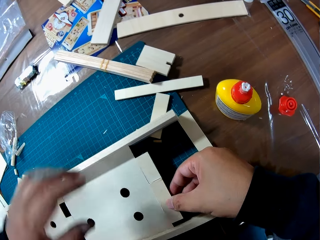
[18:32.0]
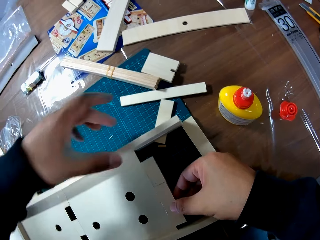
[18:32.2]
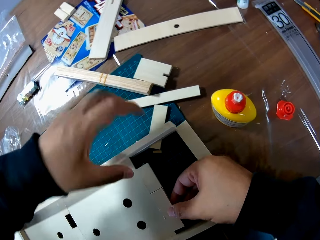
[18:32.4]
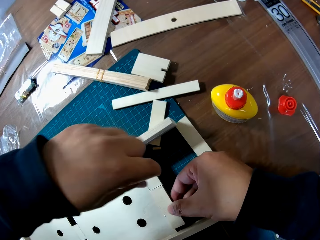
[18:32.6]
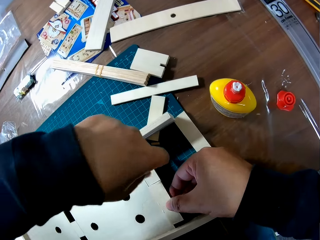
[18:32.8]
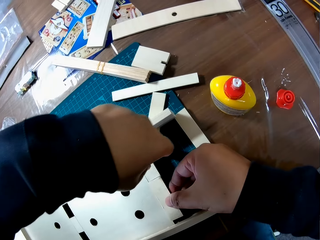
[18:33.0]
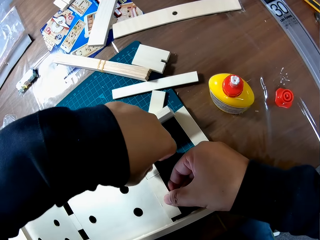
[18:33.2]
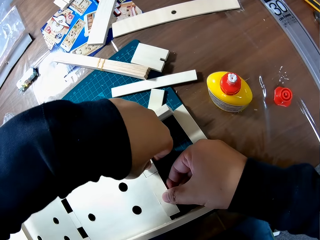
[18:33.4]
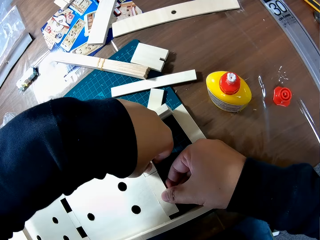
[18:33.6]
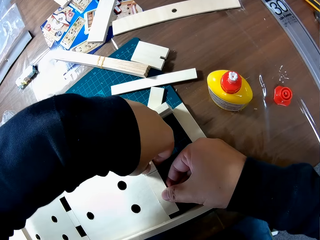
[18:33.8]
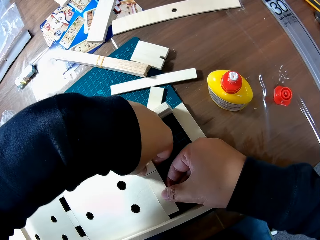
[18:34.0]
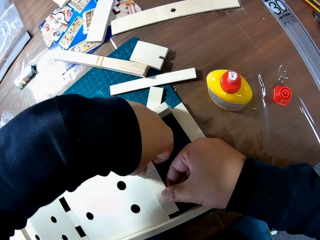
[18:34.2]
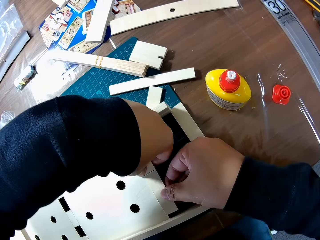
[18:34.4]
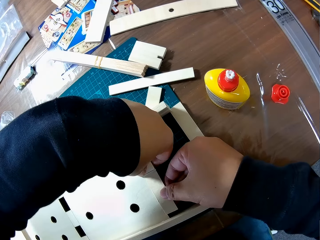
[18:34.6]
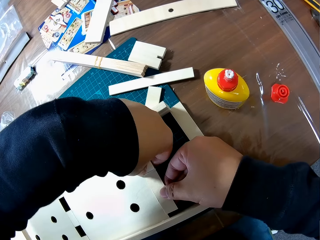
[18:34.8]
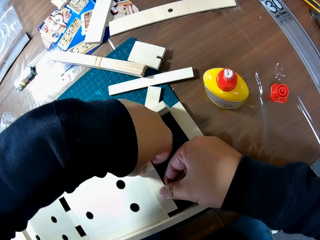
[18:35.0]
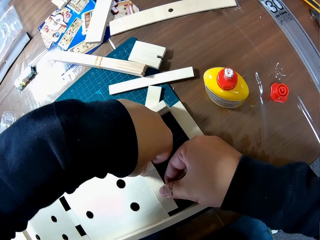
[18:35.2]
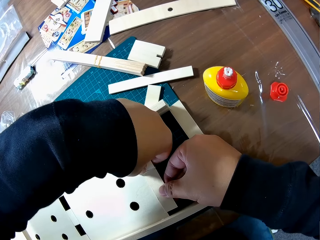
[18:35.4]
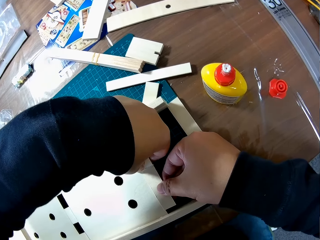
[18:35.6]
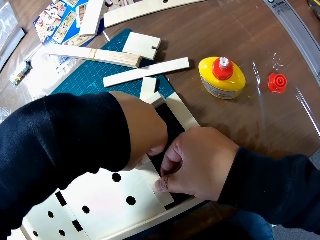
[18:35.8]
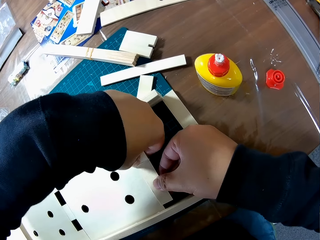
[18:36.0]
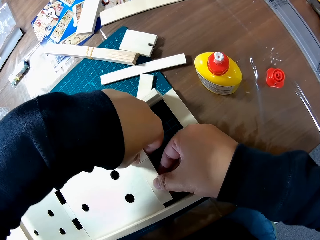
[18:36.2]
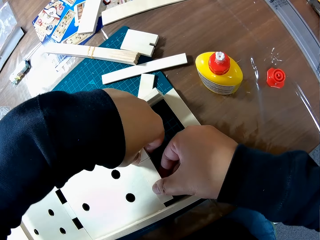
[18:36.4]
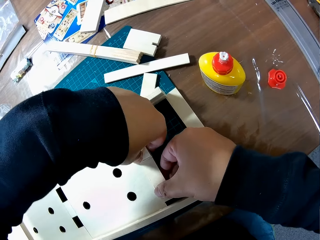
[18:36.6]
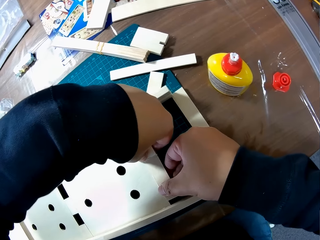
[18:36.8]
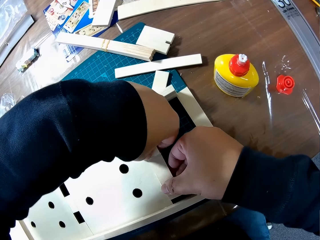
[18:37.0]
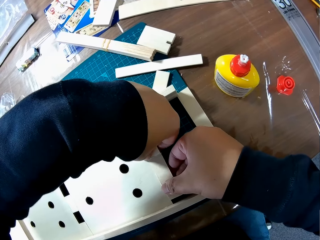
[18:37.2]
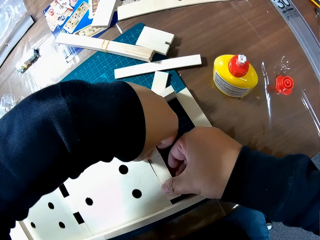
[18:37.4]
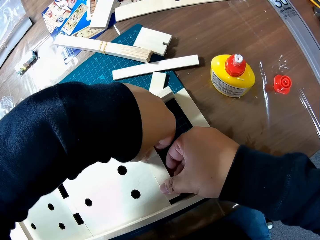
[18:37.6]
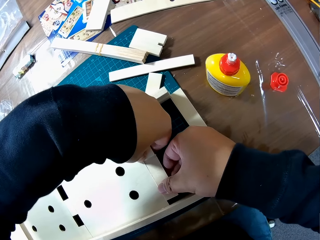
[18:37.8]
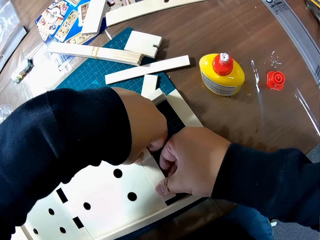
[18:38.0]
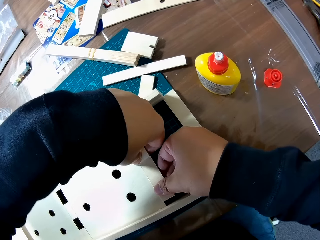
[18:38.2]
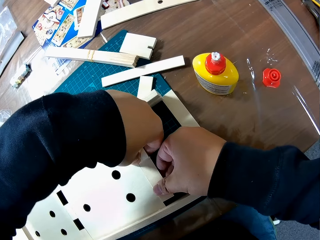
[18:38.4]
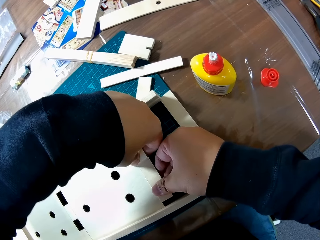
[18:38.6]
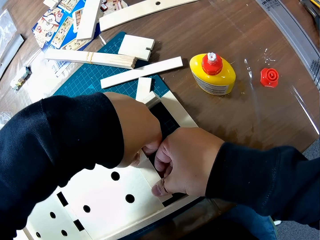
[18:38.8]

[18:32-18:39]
The camera wearer fixes the pieces of wood on the Wooden Mechanical model with both hands.

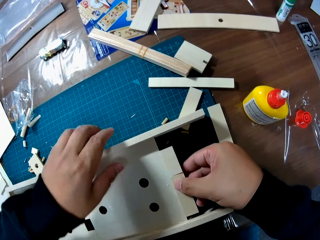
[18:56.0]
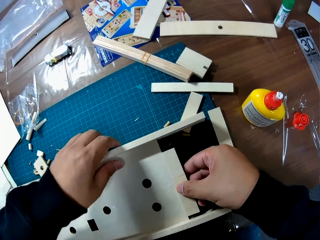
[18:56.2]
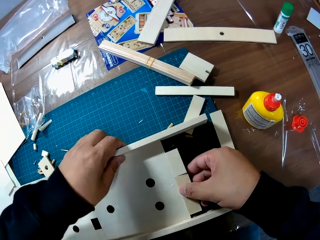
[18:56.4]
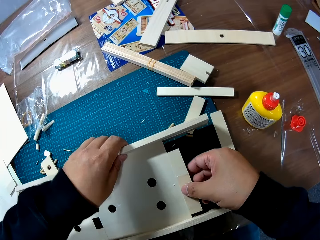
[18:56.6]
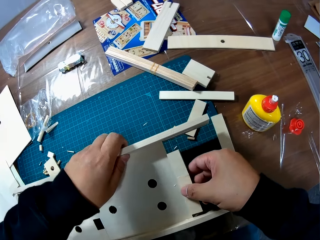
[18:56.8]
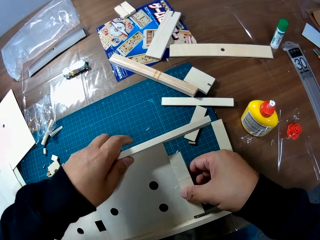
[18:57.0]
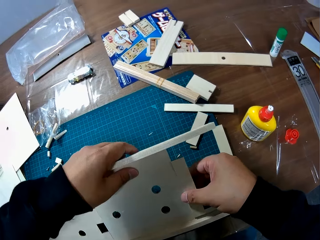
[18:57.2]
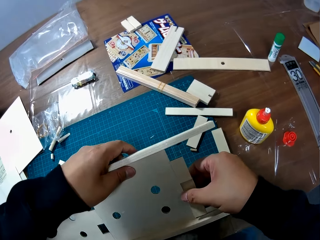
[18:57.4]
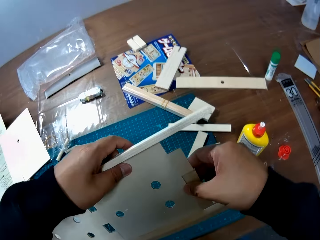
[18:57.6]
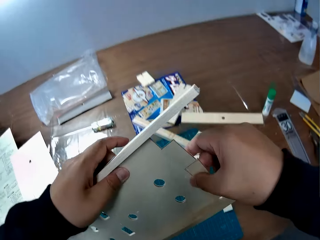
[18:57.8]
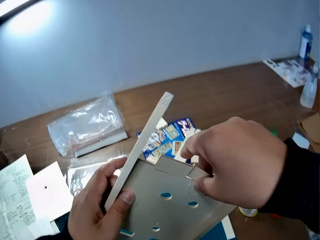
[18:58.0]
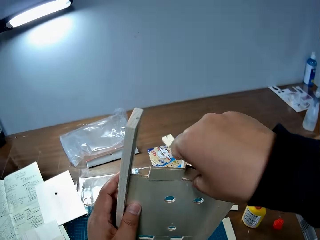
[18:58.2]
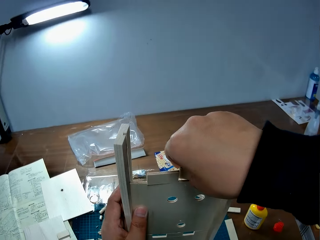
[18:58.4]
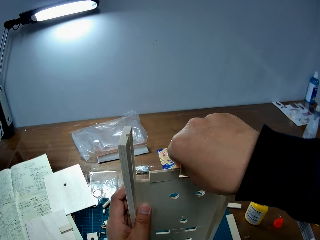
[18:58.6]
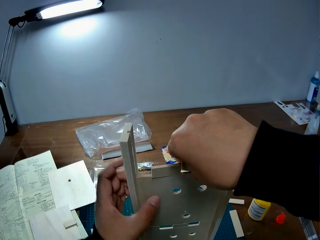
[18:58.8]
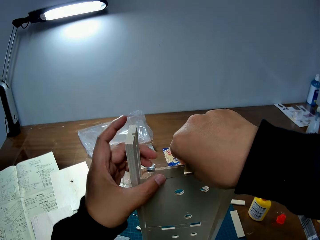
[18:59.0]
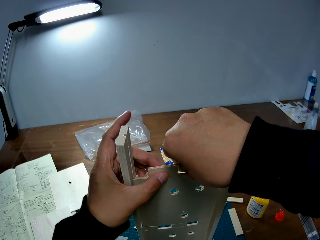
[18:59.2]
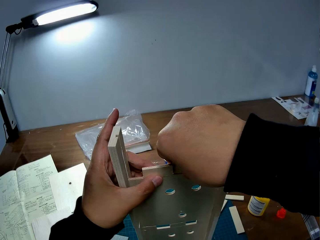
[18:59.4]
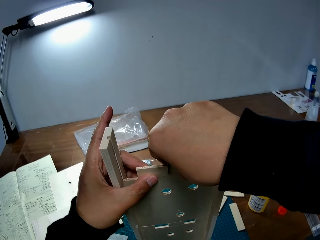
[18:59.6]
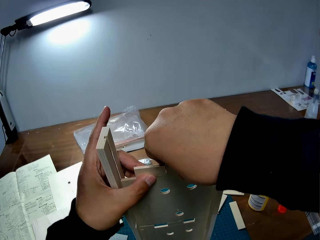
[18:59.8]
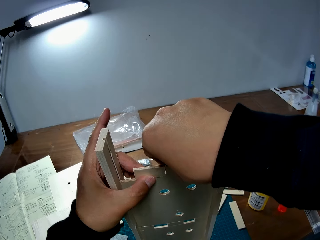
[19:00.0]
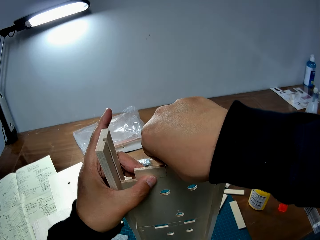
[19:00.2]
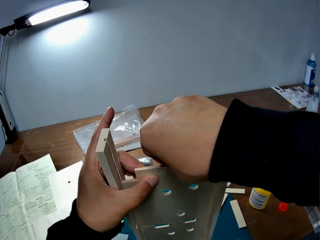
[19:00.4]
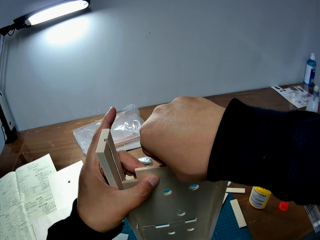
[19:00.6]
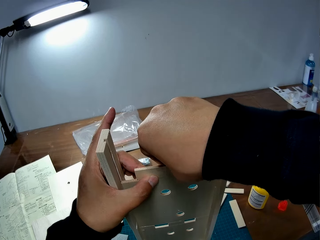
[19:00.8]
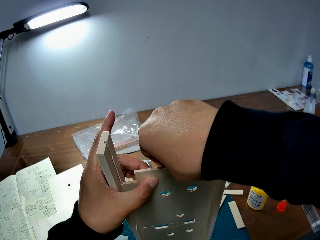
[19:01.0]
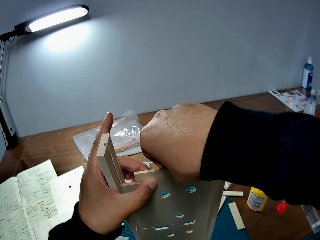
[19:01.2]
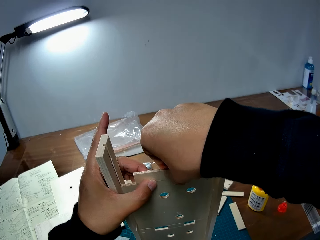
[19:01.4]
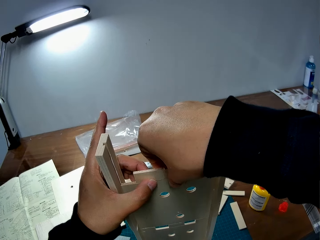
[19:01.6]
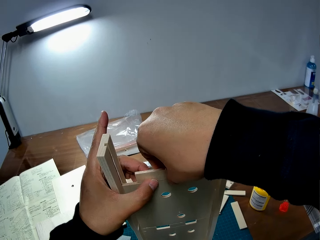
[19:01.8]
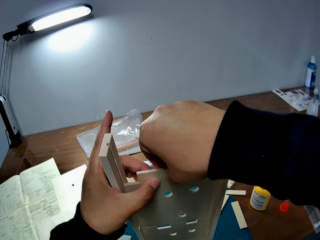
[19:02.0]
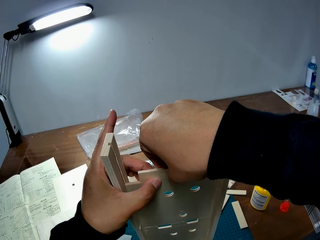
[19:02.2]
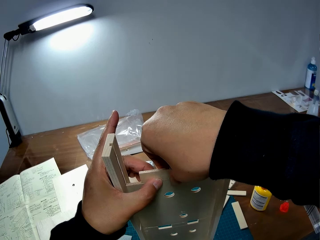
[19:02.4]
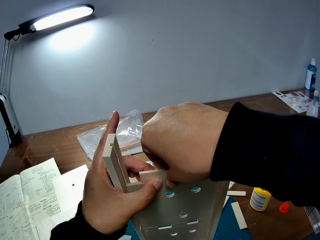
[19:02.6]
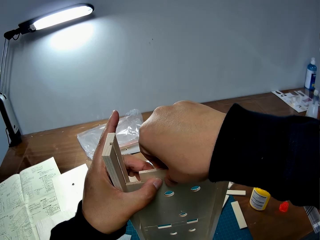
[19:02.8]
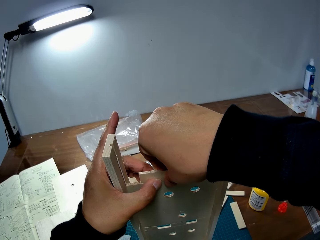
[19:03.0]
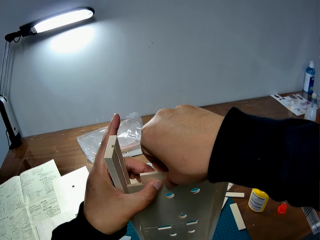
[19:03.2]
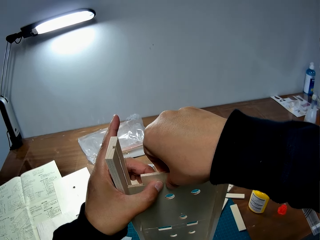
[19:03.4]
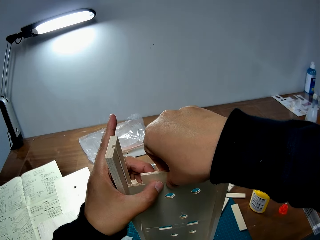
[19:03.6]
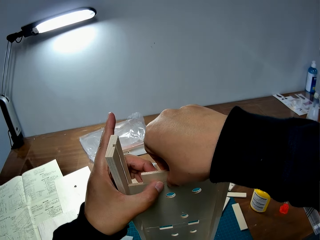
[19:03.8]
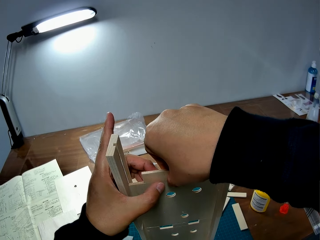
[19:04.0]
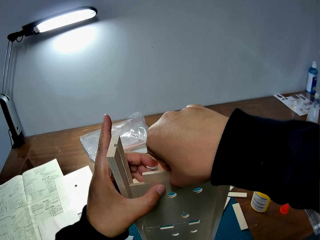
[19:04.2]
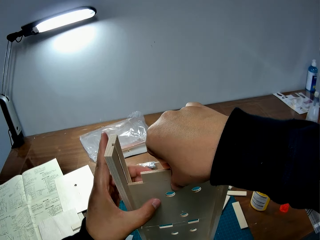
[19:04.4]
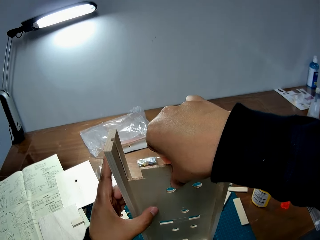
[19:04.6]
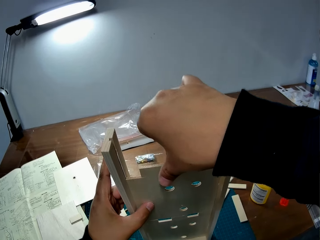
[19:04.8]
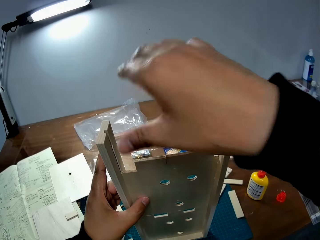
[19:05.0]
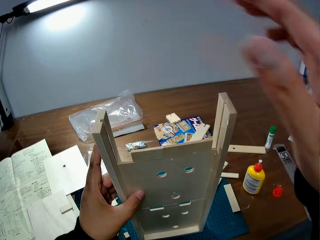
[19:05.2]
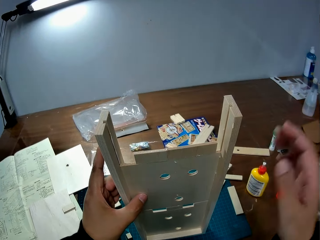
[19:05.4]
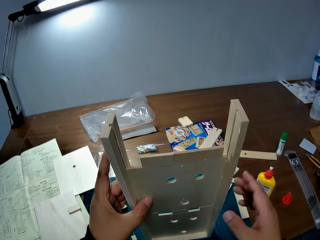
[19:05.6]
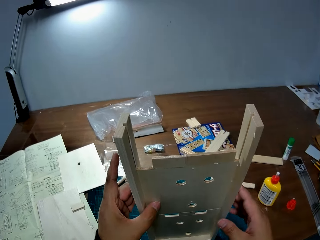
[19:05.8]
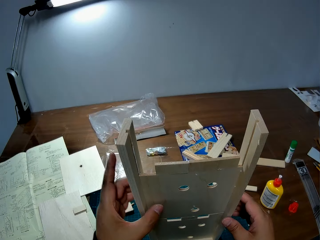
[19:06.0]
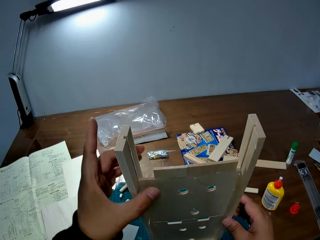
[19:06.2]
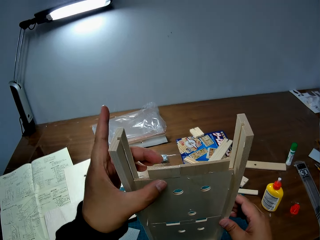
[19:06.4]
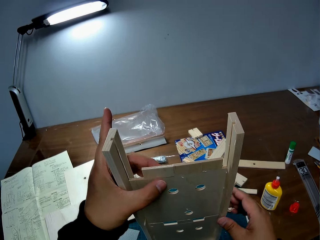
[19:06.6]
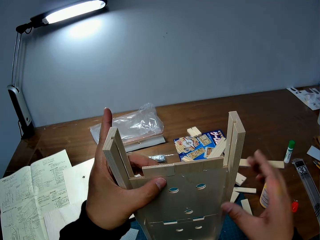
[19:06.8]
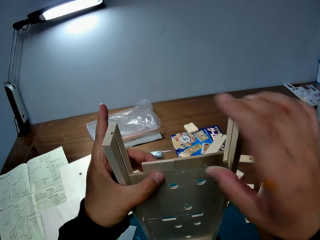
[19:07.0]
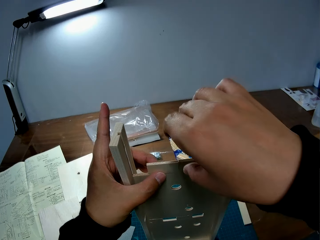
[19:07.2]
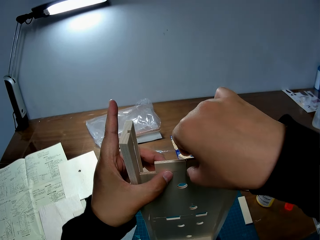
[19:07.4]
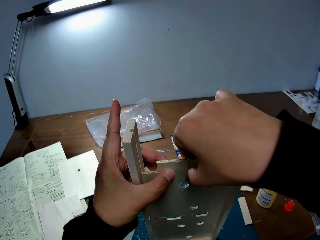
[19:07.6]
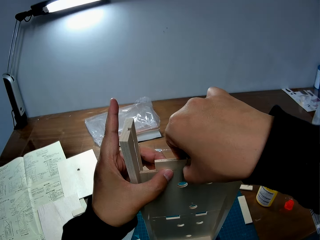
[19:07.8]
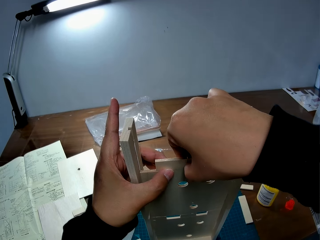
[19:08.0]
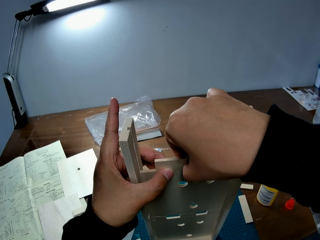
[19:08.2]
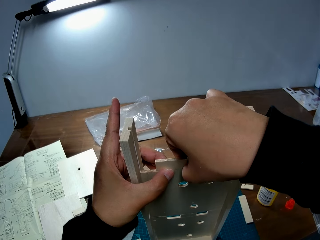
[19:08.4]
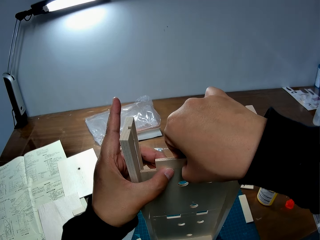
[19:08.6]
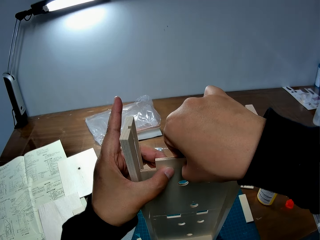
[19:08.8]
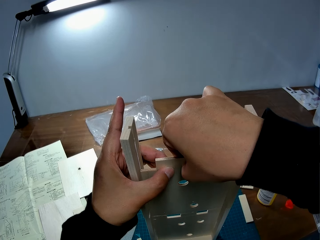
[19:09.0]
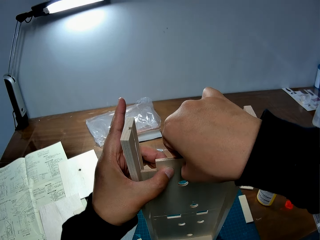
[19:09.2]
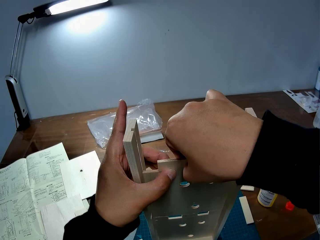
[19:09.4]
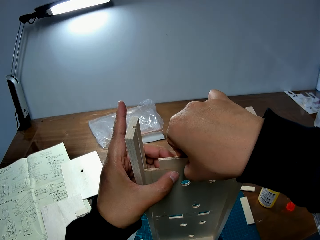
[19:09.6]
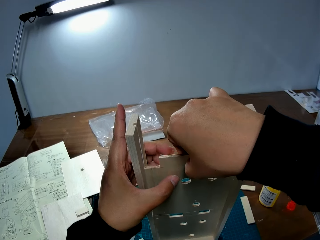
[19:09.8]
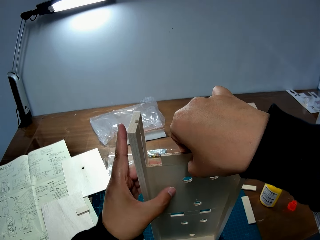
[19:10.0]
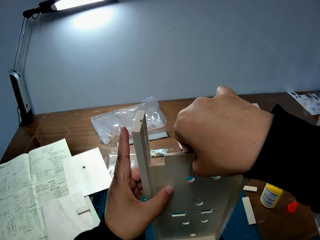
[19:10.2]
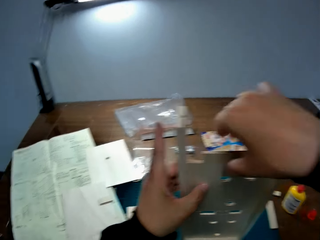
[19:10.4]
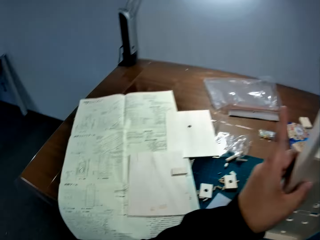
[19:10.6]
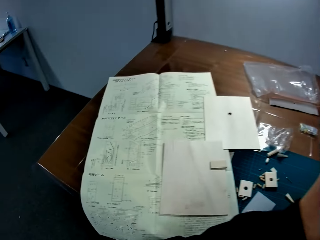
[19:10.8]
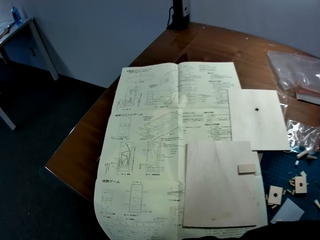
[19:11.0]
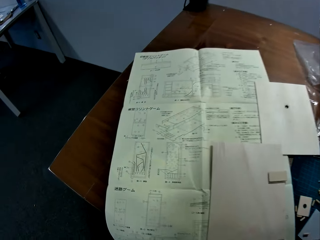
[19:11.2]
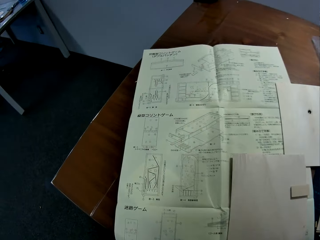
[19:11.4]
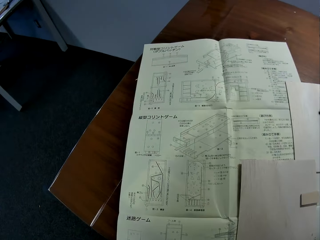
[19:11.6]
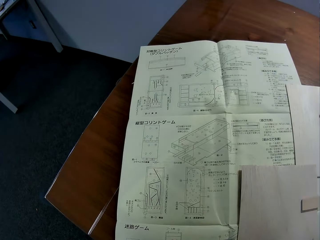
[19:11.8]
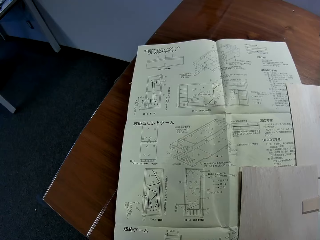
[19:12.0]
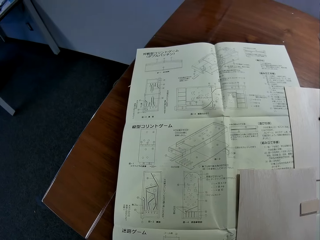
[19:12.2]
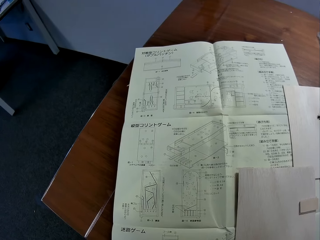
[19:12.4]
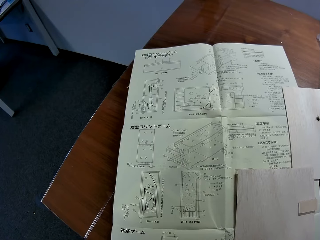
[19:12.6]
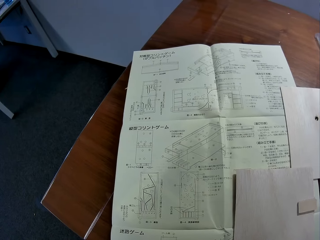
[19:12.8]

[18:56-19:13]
The camera wearer picks up the Wooden Mechanical model from the table. He stands the Wooden Mechanical model on the table. He moves the wood. He fixes the pieces of wood on the Wooden Mechanical model with both hands. He holds the Wooden Mechanical model with both hands. He fixes the pieces of wood on the Wooden Mechanical model with his right hand. He stares at the blueprint on the table.
